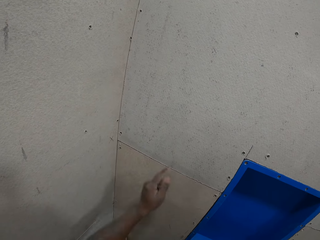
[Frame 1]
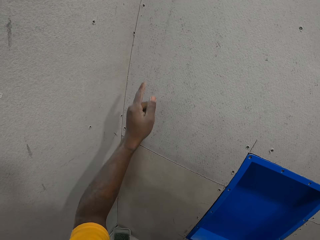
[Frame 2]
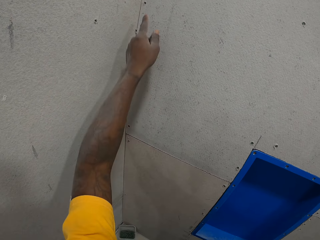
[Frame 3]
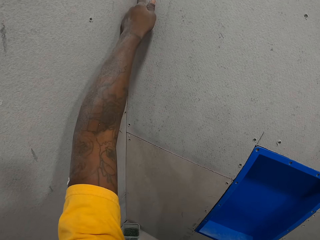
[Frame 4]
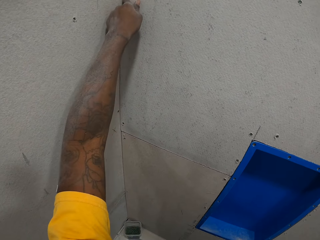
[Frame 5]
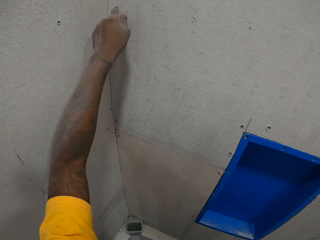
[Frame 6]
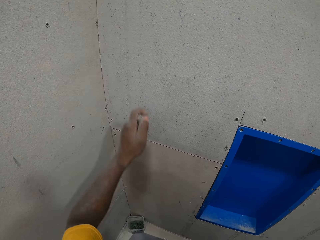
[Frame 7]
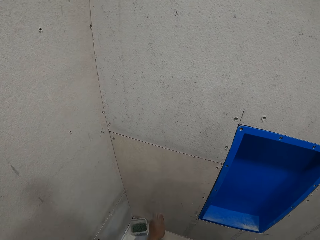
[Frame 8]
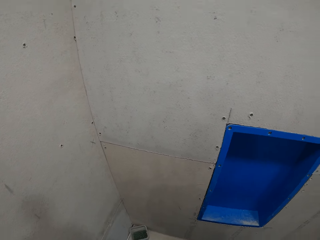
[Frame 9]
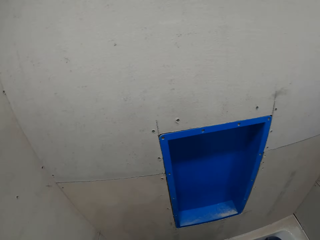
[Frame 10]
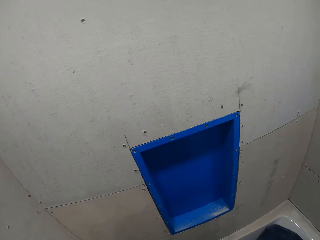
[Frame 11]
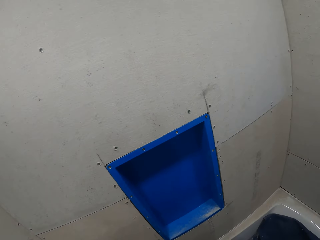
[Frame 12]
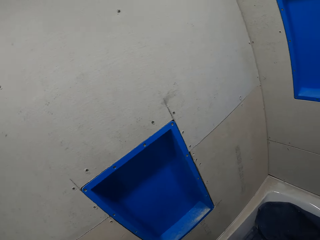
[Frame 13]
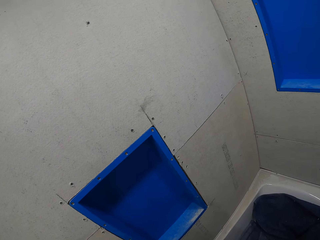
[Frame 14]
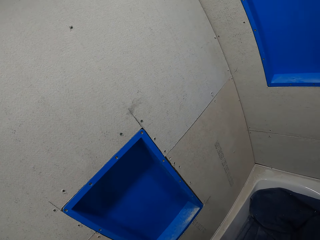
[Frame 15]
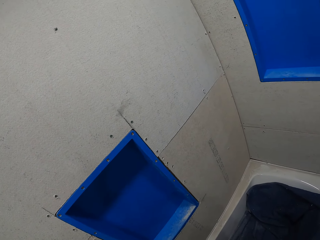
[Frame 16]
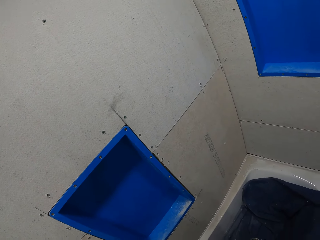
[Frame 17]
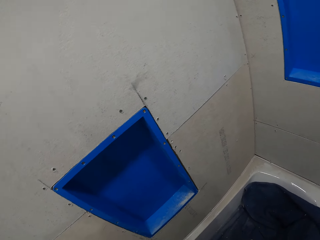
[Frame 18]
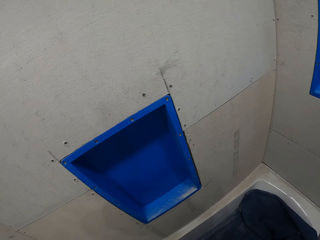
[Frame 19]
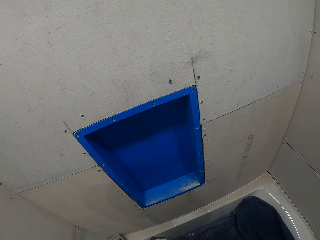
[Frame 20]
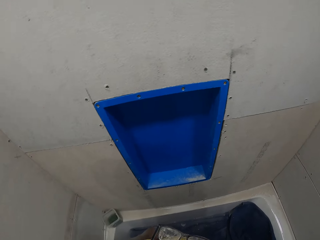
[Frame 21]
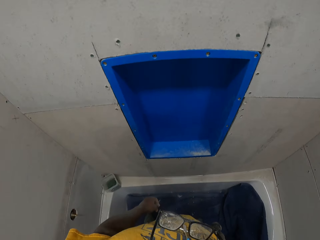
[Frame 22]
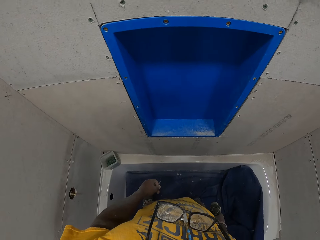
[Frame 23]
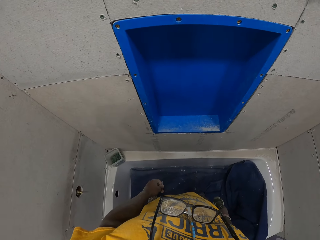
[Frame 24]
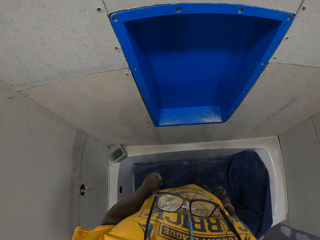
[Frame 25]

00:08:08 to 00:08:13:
The camera wearer stares at the cardboard wall. He wipes the cardboard wall with his finger. He looks around the cardboard.

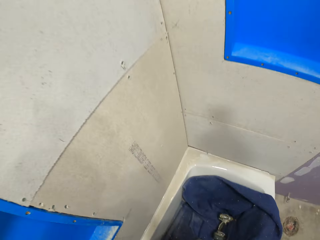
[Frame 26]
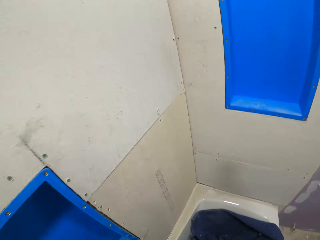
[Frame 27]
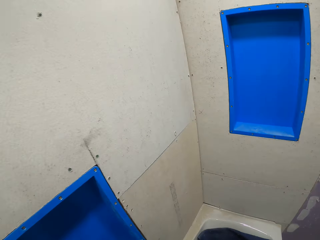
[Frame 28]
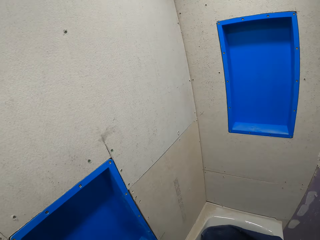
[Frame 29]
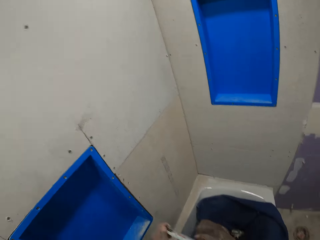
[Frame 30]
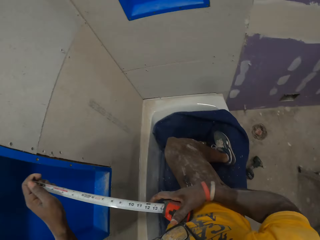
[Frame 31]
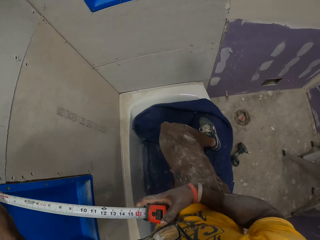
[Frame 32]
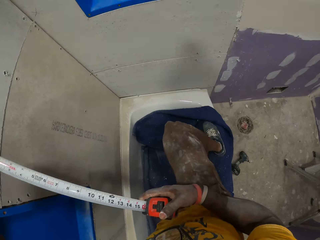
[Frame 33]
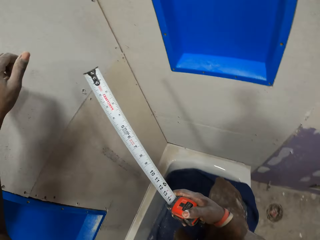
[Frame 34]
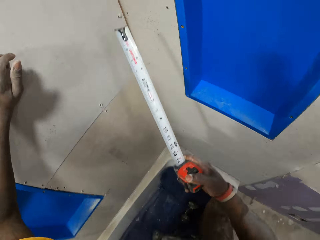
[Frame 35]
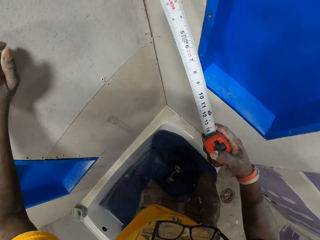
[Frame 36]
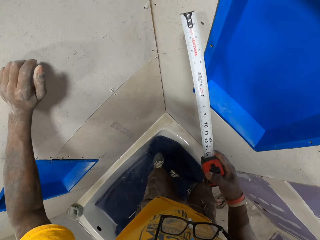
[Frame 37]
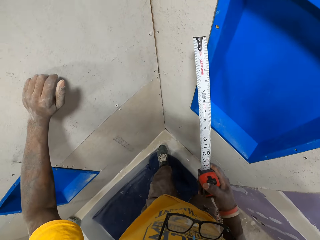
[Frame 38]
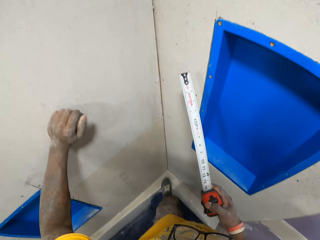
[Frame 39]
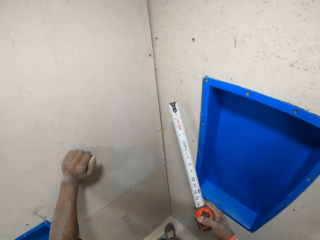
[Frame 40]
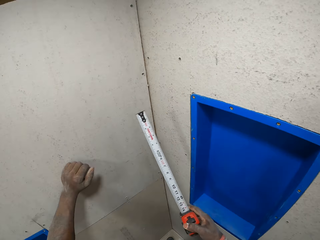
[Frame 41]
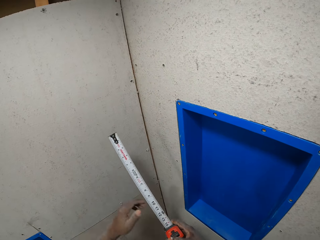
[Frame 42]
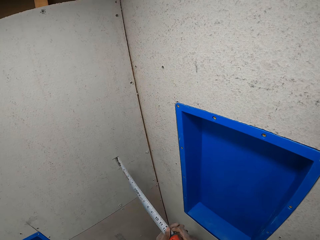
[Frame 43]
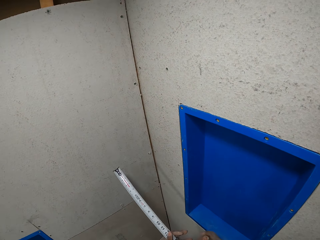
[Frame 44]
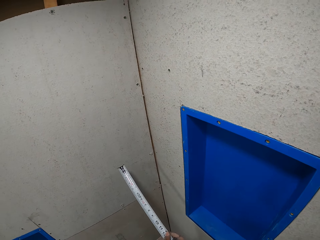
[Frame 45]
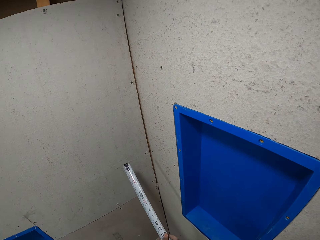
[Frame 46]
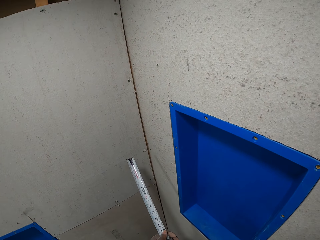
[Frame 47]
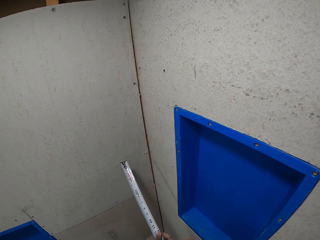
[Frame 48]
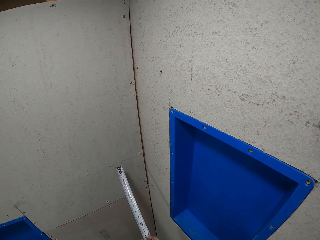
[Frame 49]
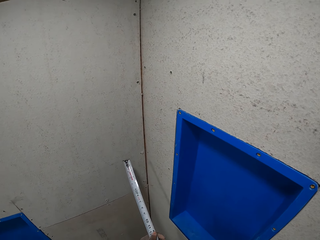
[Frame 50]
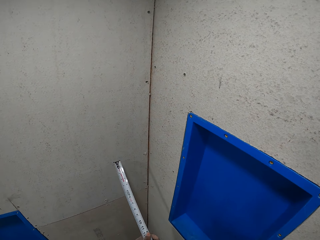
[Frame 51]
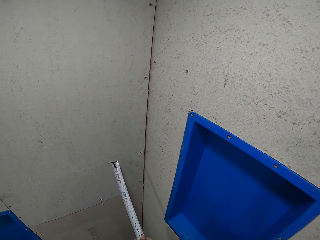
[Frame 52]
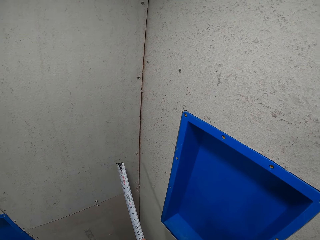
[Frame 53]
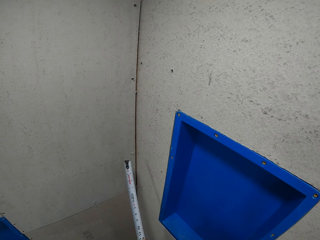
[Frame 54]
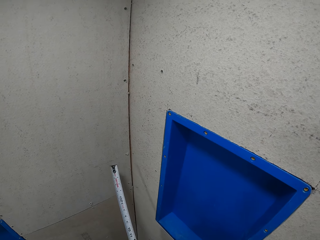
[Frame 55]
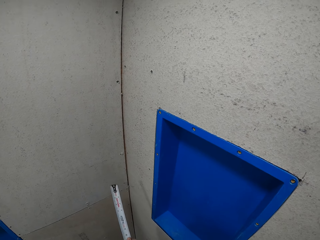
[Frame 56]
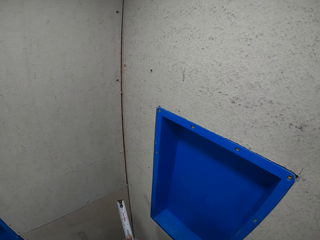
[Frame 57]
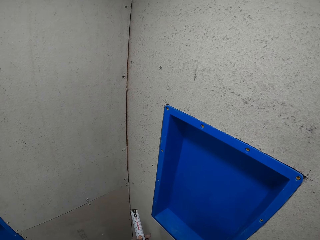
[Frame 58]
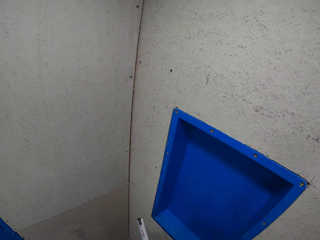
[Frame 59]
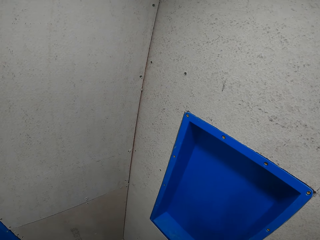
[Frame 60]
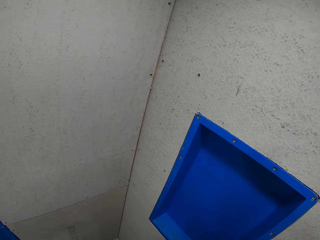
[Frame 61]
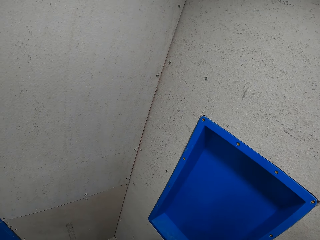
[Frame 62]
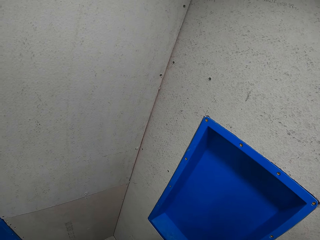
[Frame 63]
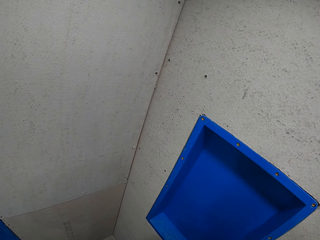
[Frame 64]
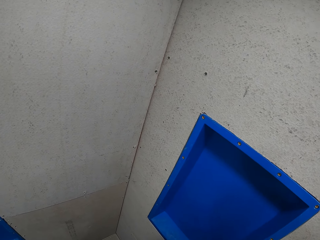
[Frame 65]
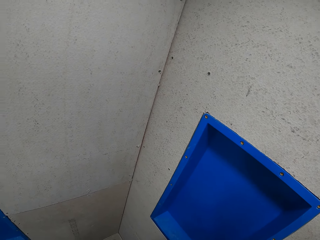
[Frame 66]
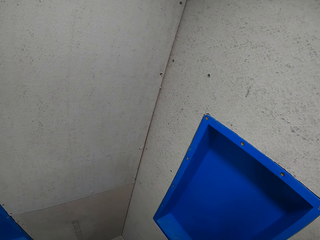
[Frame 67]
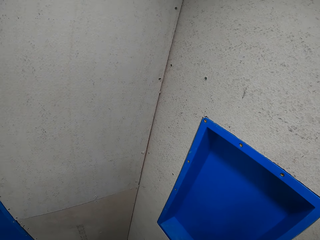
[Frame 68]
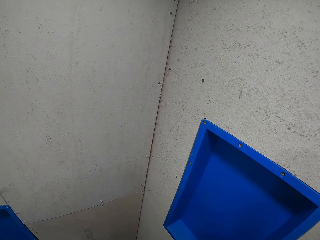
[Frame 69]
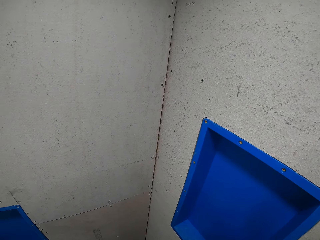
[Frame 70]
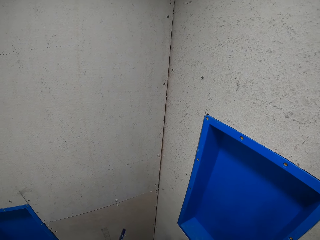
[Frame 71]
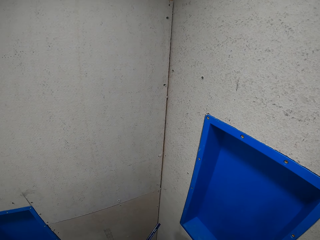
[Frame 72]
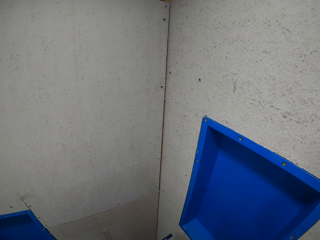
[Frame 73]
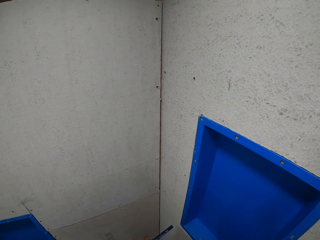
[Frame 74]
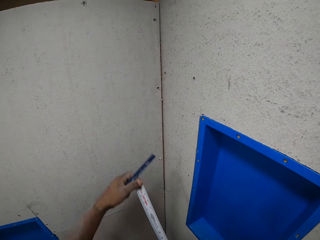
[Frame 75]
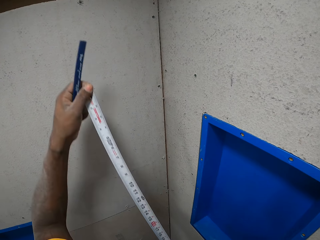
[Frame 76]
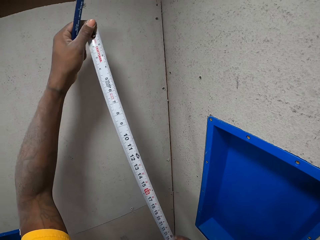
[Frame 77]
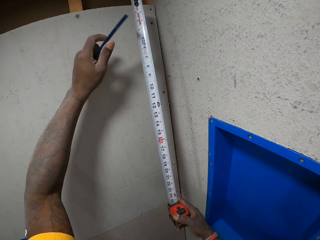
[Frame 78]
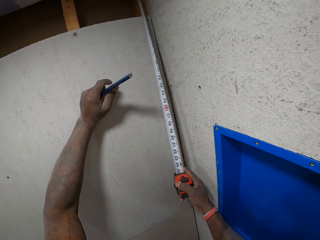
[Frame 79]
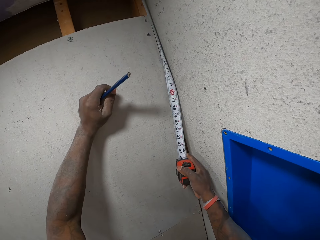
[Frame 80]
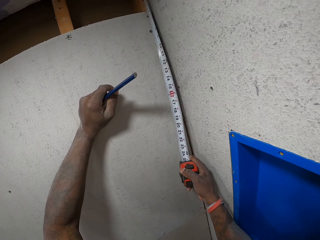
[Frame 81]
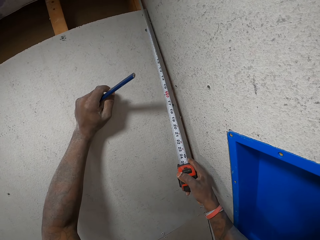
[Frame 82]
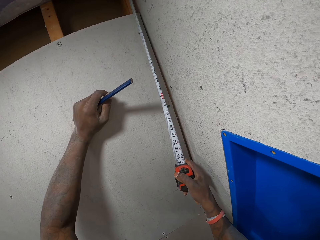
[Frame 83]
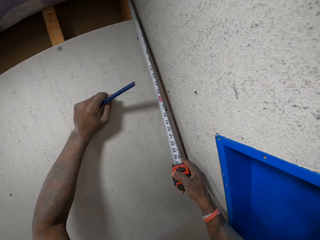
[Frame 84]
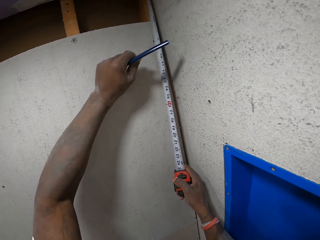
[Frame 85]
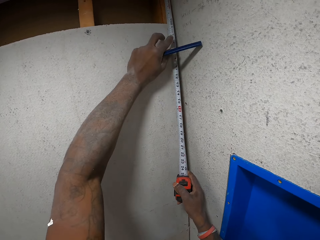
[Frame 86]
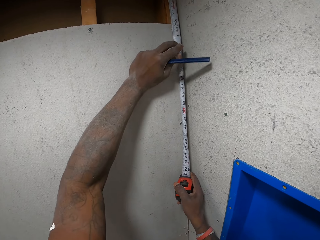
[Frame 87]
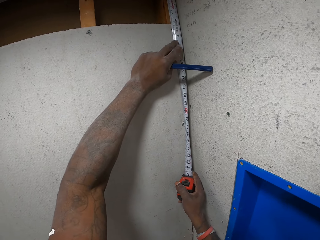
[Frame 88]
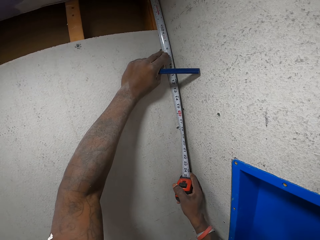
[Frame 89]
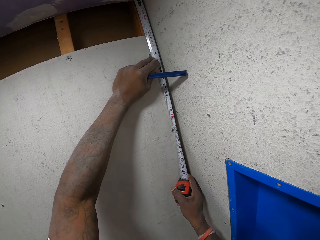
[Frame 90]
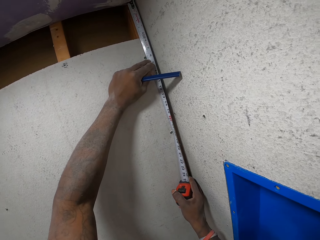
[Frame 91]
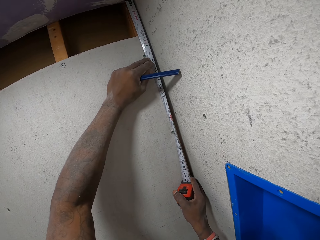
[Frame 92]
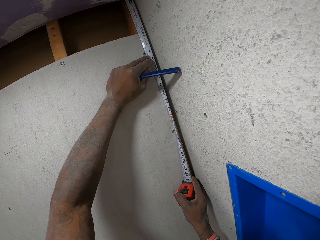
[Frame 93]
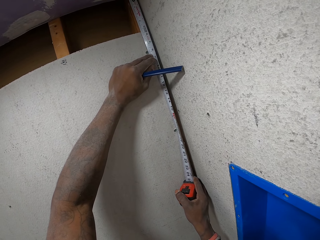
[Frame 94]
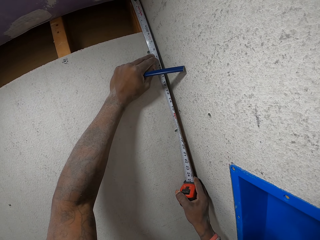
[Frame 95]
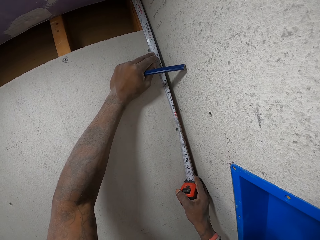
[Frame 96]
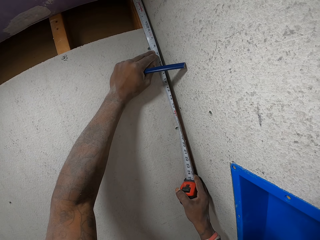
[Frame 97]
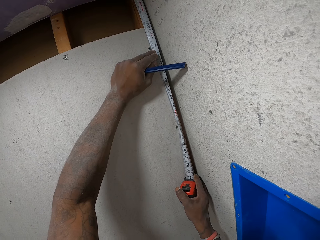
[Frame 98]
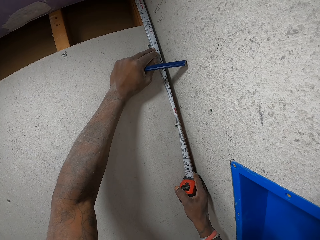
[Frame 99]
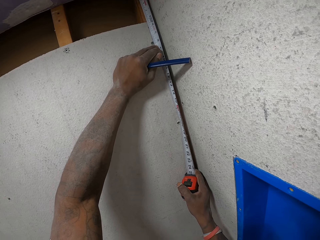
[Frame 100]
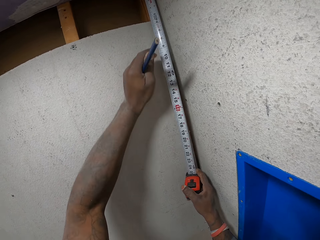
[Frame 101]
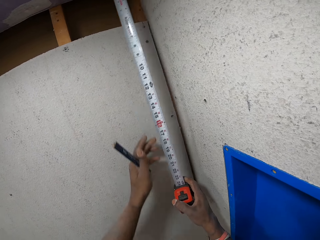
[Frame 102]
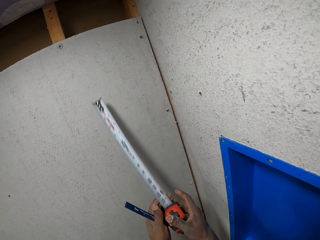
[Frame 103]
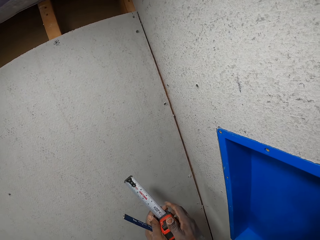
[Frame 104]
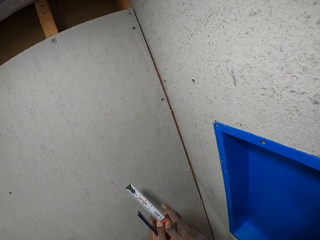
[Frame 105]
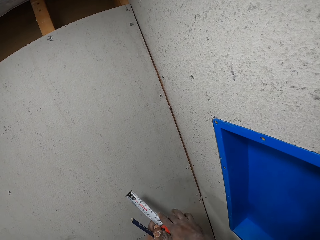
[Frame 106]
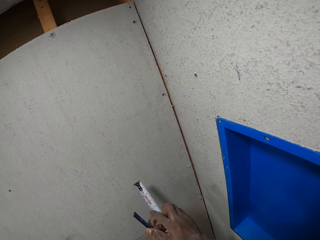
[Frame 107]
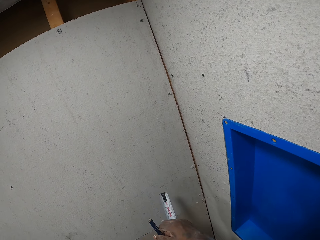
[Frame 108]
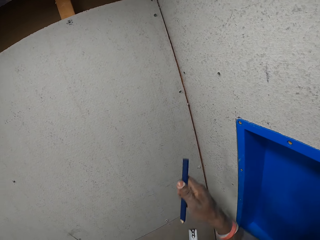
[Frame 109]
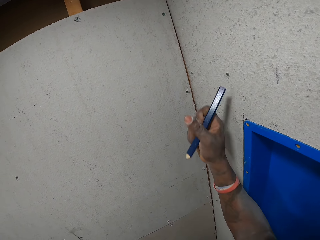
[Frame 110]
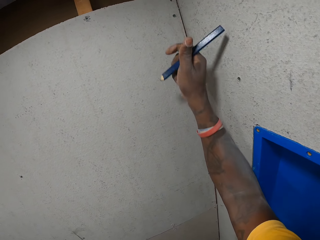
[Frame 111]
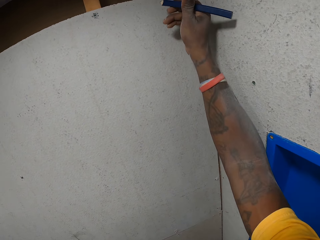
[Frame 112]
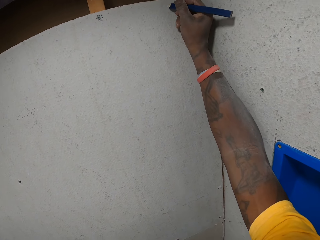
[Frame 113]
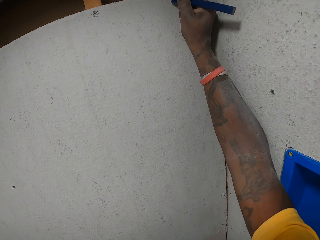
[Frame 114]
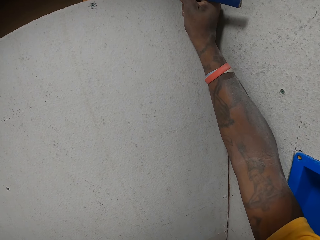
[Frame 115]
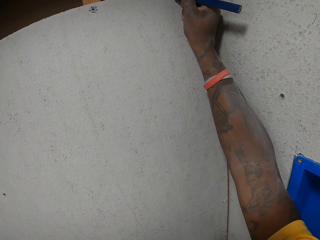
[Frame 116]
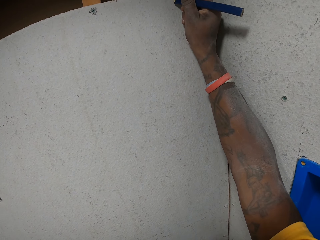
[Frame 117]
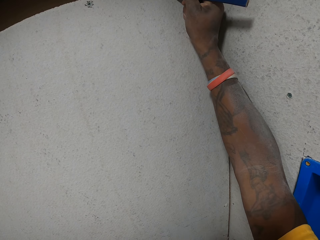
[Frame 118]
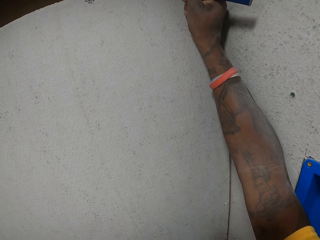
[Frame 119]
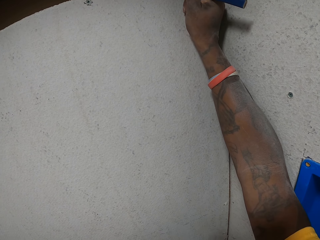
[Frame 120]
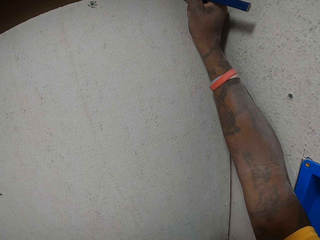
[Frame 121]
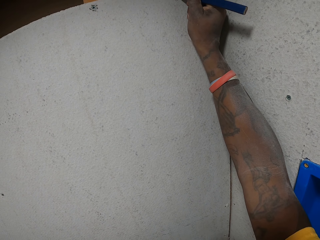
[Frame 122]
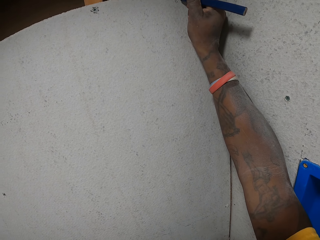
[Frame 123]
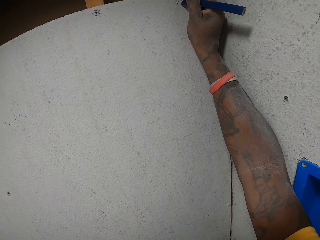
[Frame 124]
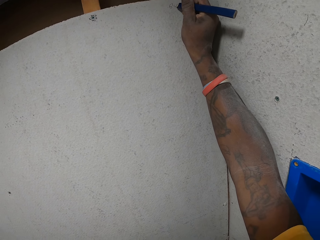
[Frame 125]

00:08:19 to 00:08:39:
The camera wearer stands up. He passes the measuring tape from his left hand to his right hand. He pulls out the tape measure. He stares at the tape measure. He stares at the cardboard wall. He takes measurement with the measuring tape in his right hand. He holds the tape measure on the cardboard wall. He stares at the tape measure on the cardboard wall. He holds the tape measure on the cardboard wall. He stares at the tape measure on the cardboard wall. He removes the tape measure from the cardboard wall. He turns the utility knife to his right hand. He makes the mark with the utility knife in his right hand on the cardboard wall.
